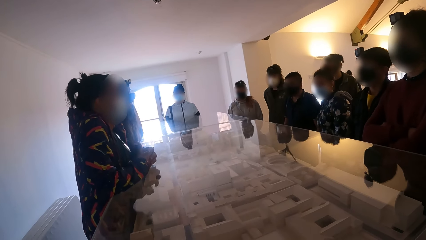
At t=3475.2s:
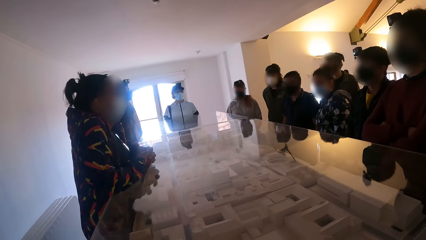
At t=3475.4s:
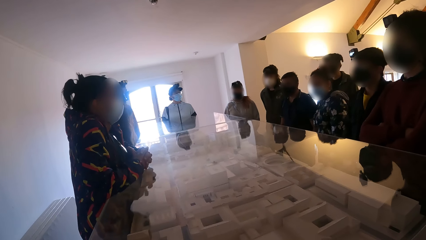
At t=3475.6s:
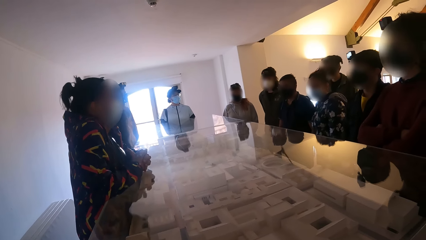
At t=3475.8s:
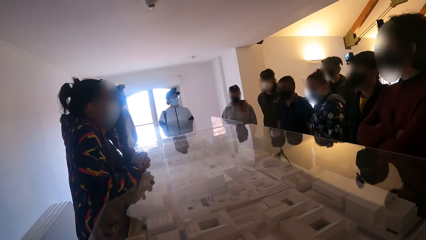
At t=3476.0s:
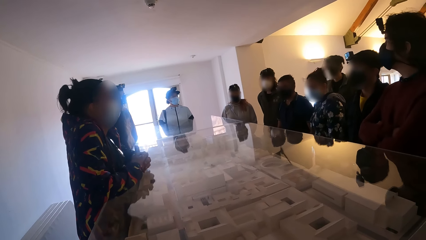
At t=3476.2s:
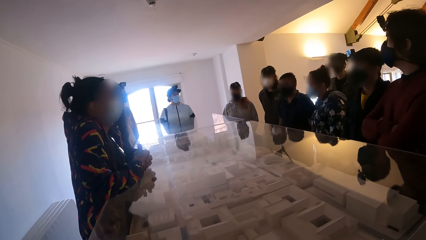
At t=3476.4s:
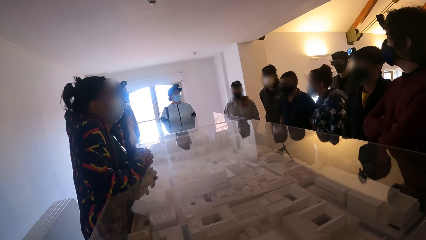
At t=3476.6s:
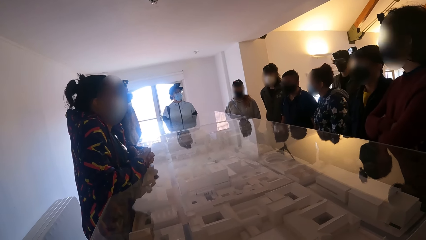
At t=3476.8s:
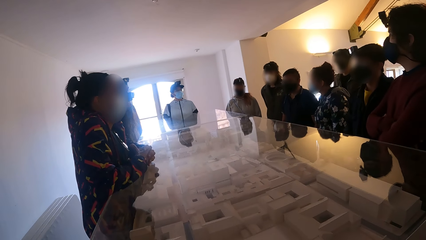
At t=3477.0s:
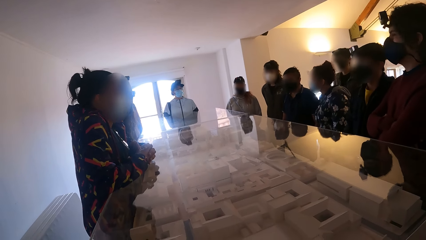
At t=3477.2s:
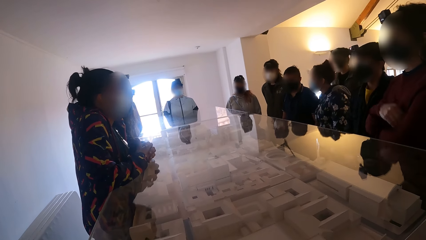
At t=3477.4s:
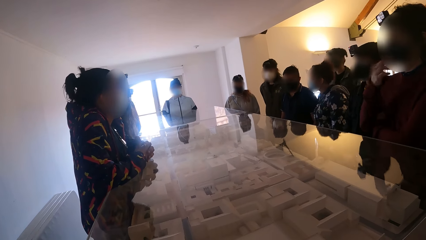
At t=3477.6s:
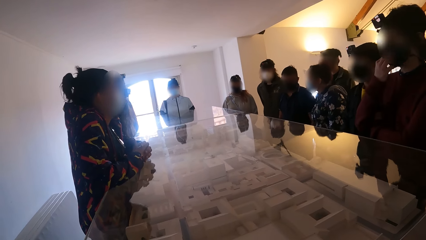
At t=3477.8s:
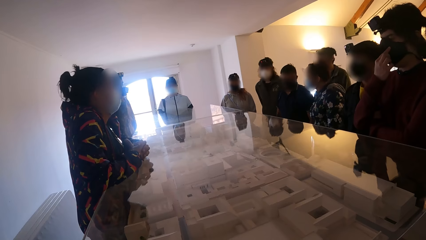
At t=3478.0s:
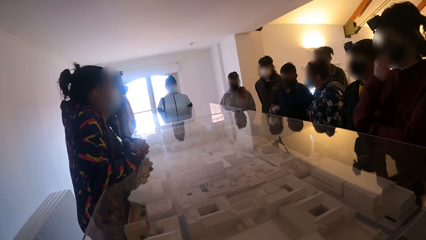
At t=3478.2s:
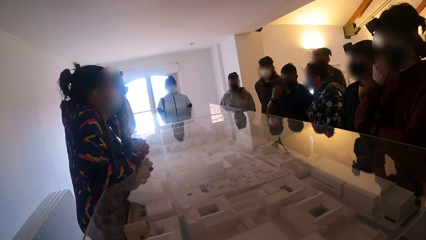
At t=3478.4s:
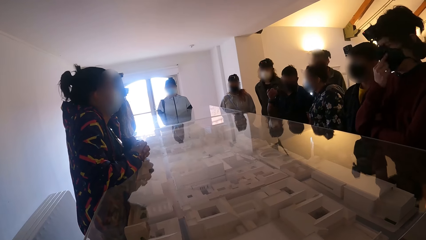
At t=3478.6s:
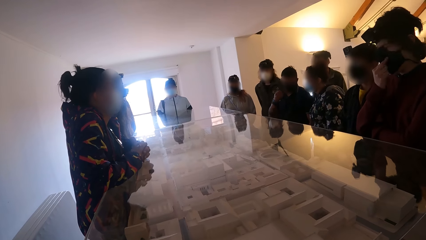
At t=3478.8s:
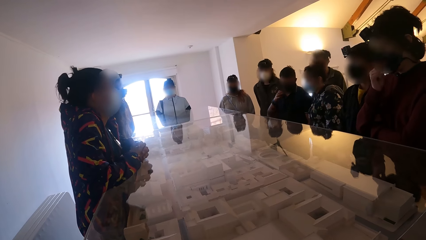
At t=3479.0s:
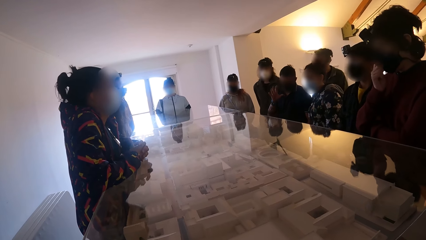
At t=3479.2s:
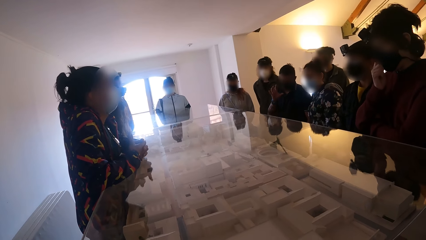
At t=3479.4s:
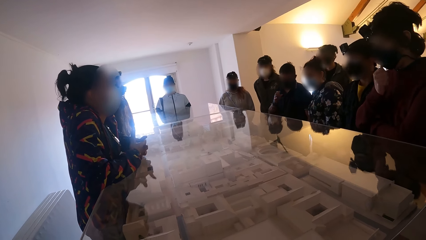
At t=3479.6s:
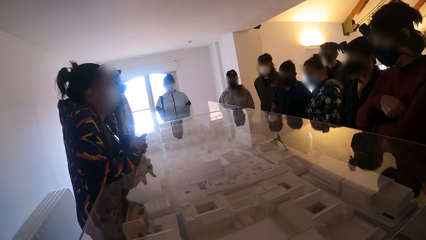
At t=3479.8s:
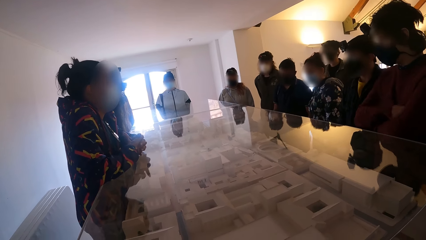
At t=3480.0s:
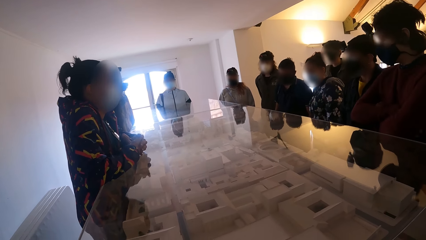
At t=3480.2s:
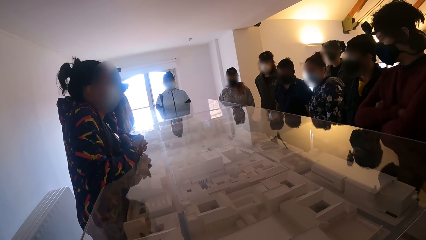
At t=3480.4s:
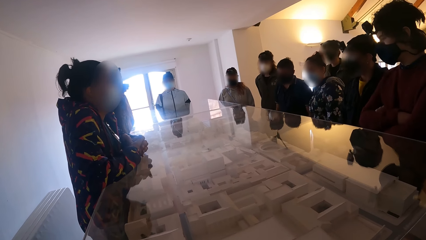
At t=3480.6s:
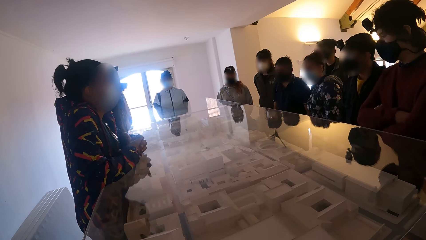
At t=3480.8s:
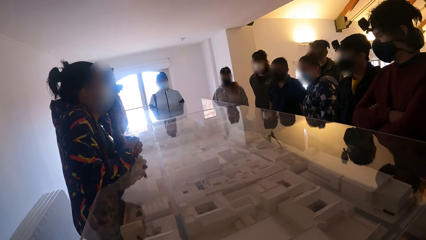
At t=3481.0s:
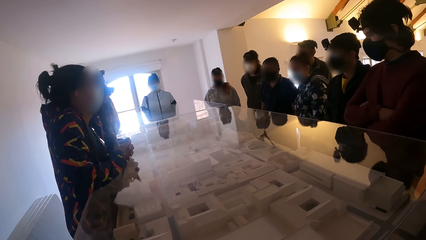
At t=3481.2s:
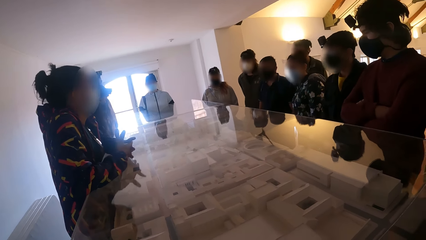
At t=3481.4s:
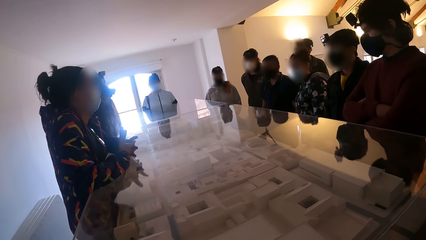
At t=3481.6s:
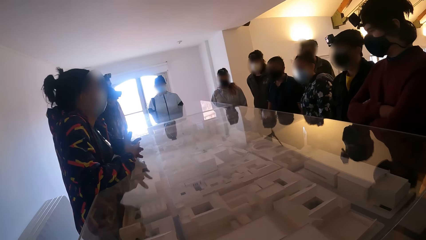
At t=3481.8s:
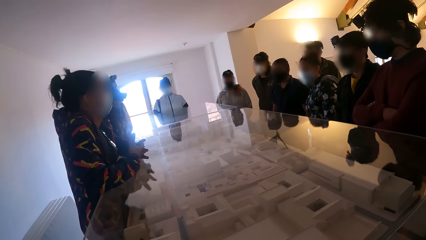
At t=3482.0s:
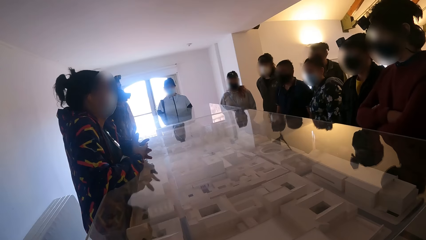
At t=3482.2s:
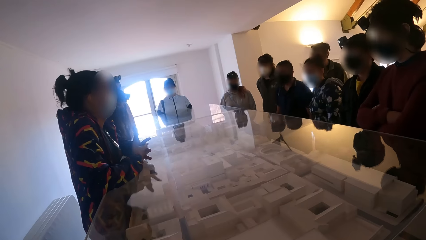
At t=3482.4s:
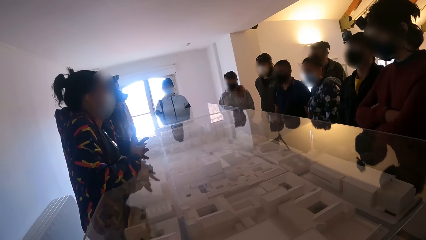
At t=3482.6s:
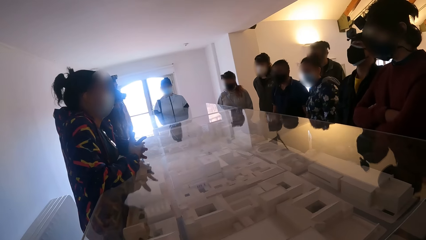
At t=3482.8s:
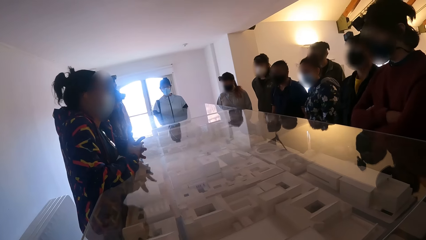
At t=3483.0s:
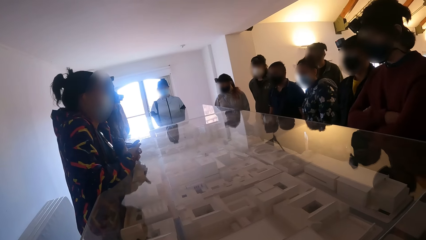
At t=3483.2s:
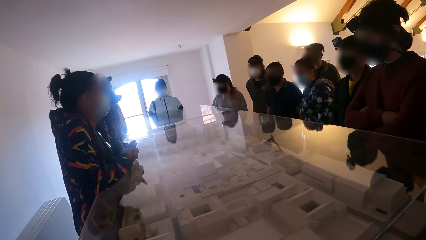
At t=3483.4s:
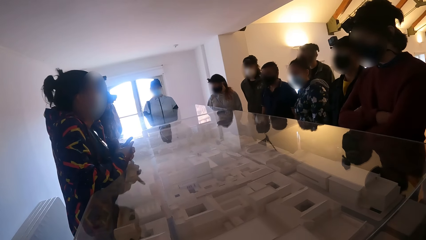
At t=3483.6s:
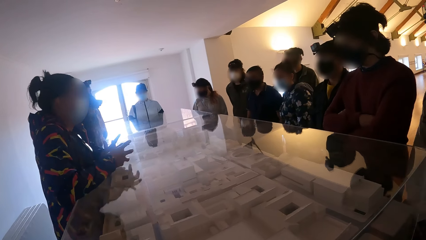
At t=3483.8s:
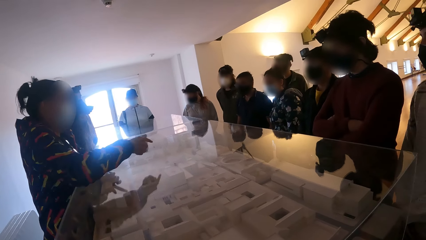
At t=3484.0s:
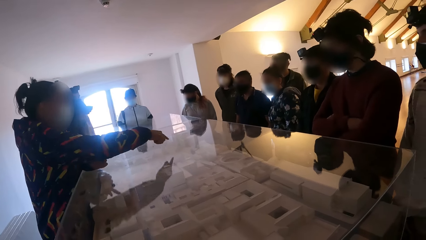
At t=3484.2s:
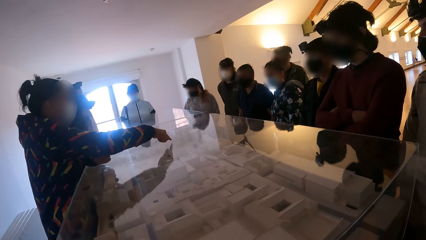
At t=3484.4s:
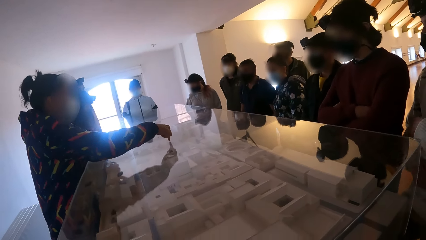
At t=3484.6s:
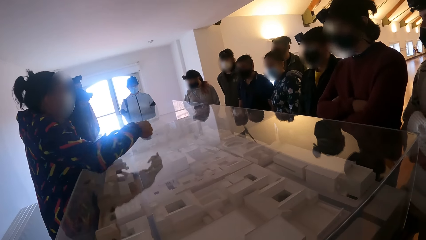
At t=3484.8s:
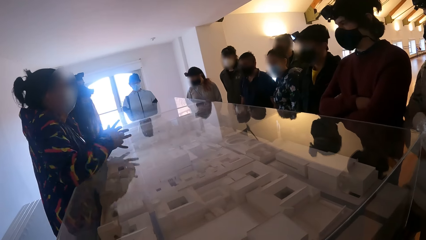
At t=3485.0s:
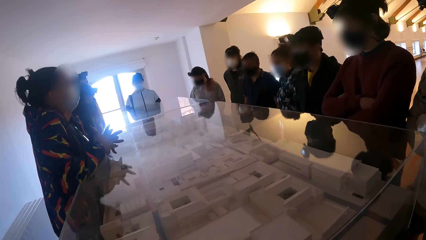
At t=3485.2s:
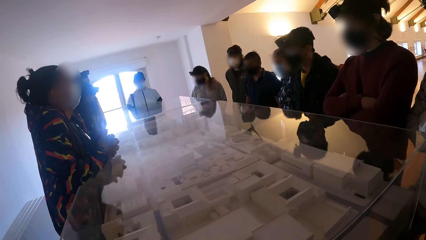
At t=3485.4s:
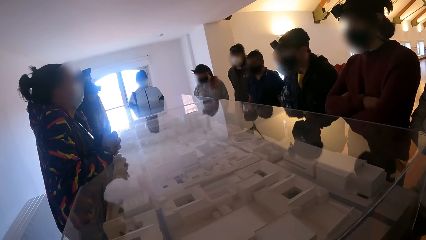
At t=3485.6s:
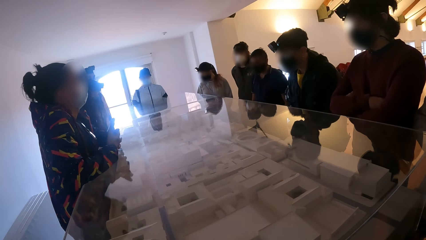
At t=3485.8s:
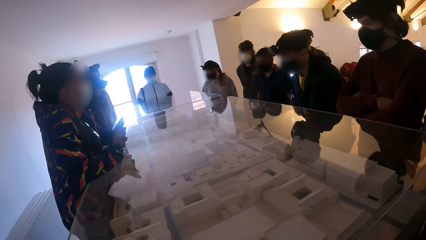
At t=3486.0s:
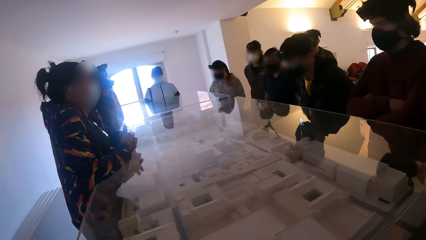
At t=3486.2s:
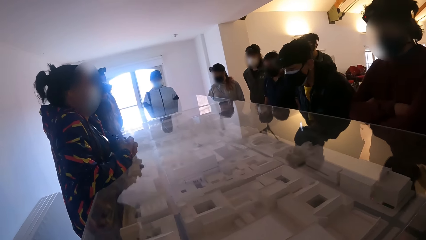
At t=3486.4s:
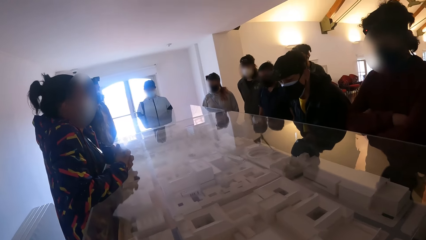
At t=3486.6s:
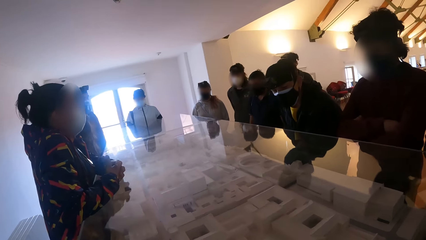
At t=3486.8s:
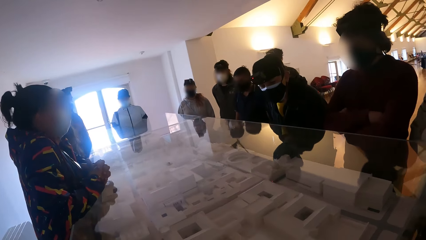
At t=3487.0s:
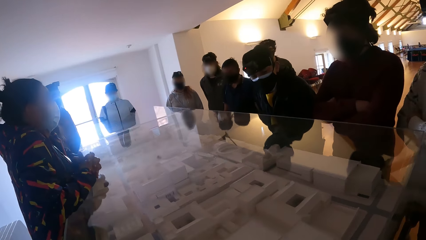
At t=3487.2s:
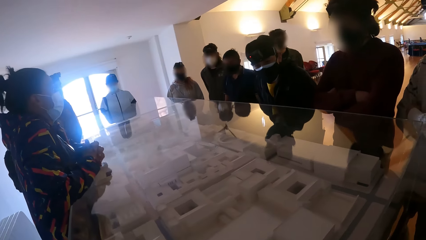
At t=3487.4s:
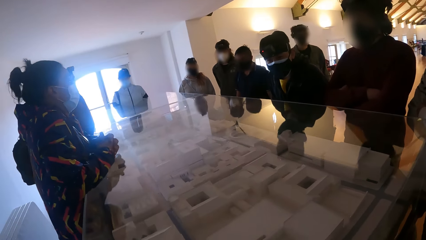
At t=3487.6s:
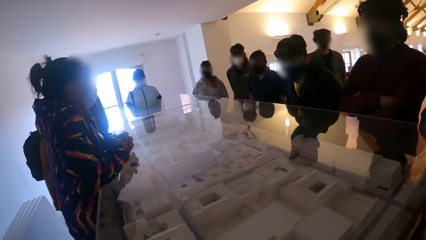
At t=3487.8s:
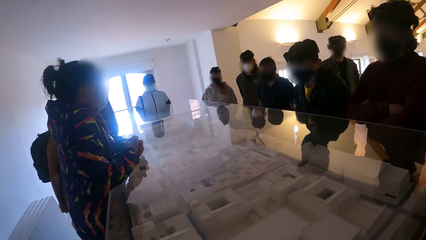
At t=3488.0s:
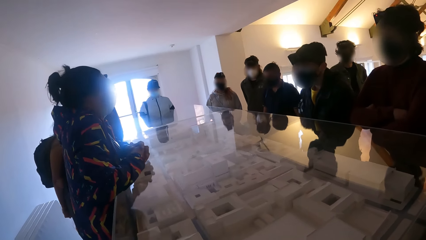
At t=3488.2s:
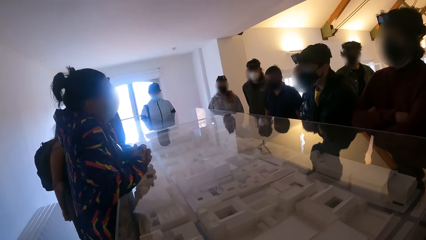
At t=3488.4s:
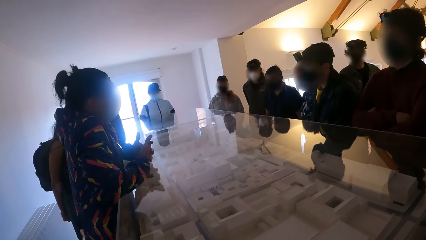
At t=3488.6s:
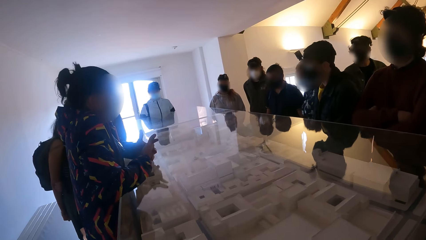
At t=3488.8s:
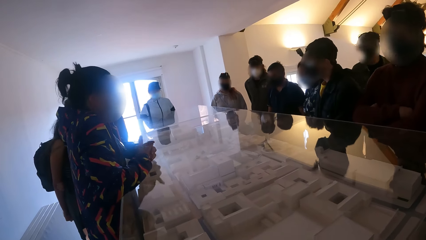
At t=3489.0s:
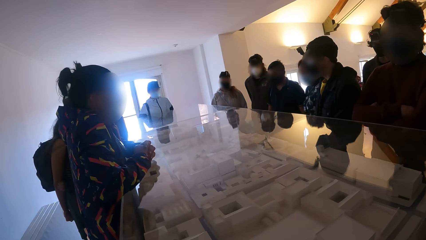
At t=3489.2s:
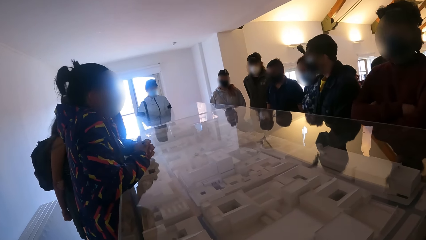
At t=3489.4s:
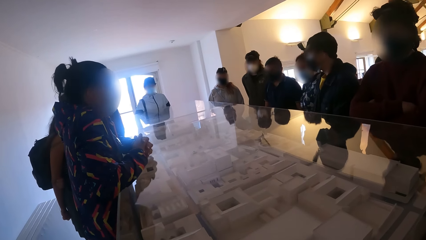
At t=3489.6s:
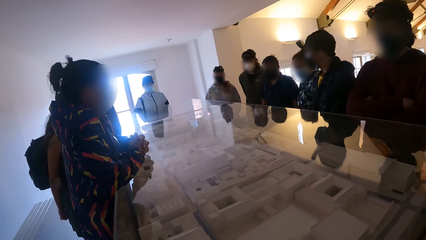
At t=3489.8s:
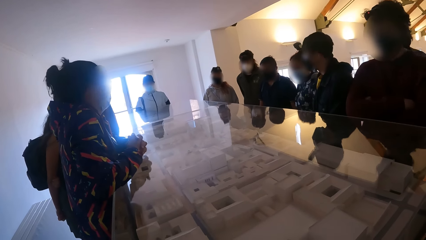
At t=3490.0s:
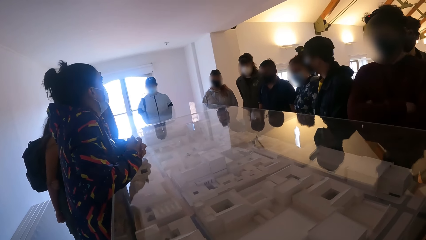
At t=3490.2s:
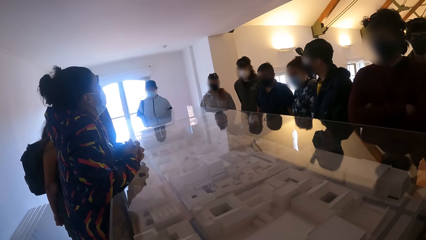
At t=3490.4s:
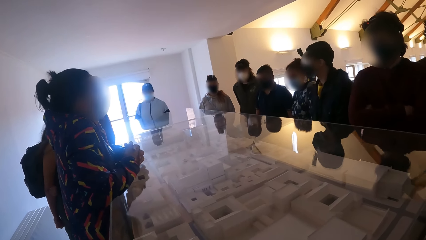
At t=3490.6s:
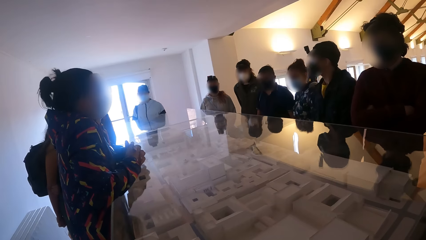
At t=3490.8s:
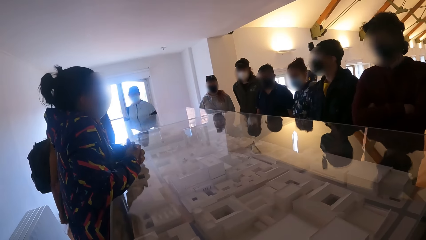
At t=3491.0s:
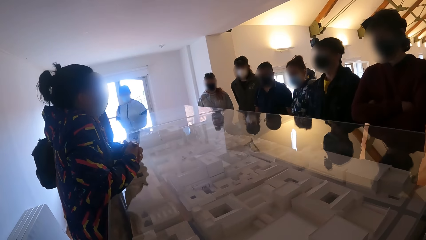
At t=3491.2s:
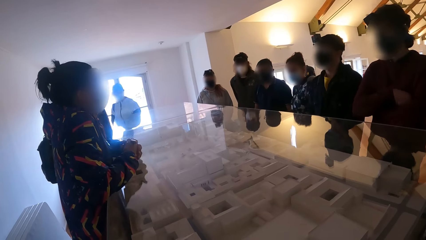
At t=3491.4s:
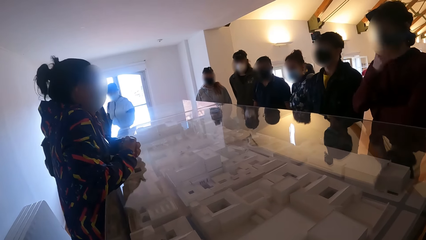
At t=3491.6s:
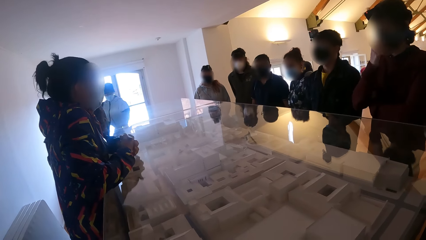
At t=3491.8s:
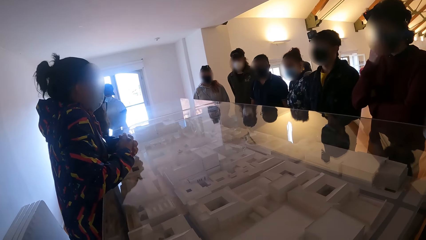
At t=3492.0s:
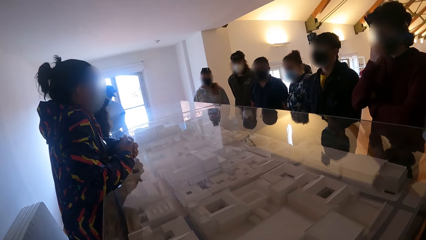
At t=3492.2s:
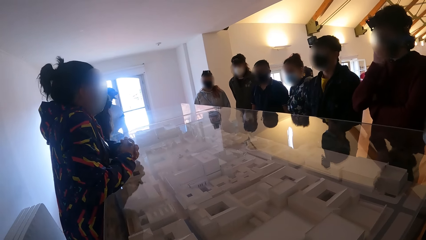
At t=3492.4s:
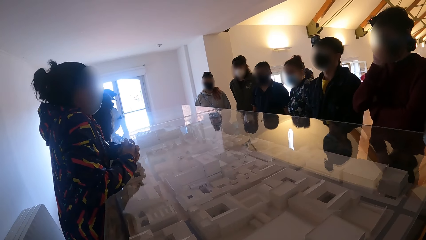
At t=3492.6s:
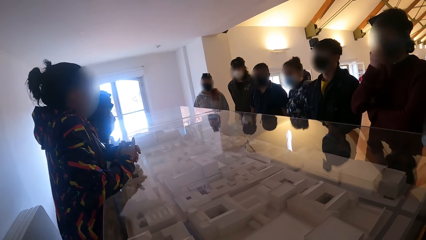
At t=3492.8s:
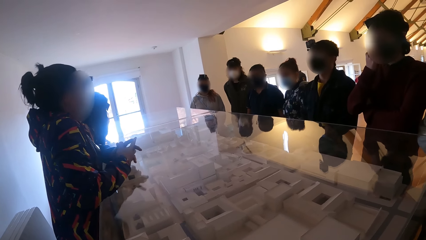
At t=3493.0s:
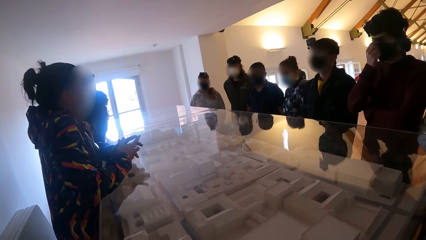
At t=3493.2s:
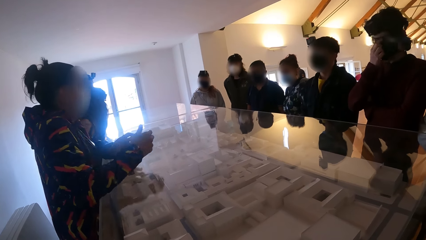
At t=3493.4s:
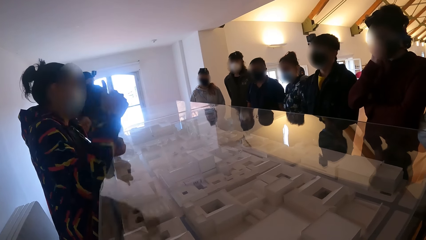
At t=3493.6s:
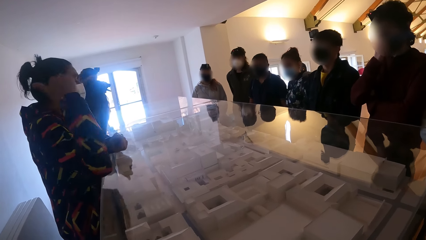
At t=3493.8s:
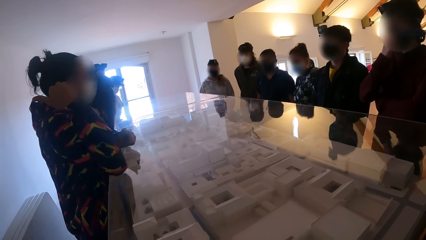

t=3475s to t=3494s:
A woman points out. She holds hands. The man touches his facemask with his right hand.
